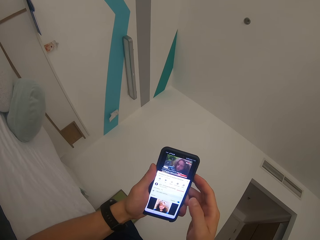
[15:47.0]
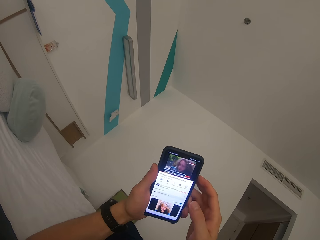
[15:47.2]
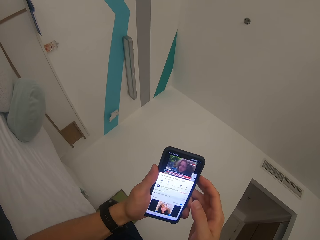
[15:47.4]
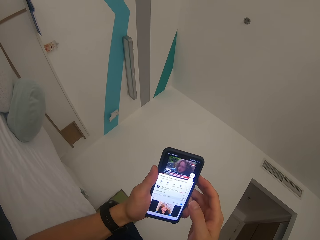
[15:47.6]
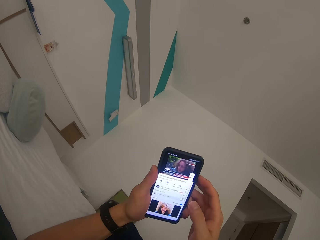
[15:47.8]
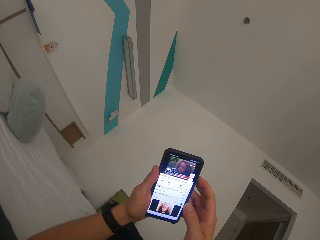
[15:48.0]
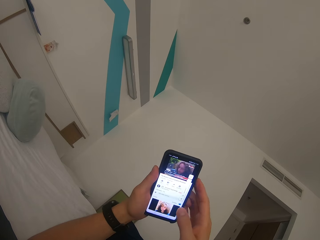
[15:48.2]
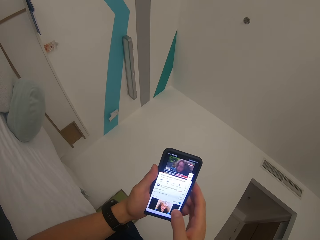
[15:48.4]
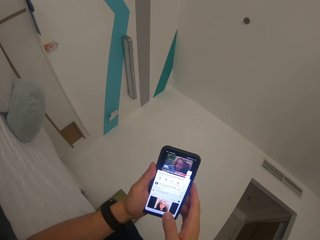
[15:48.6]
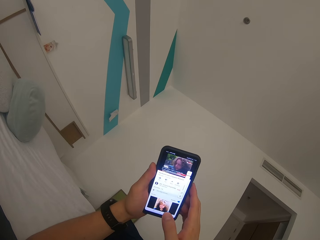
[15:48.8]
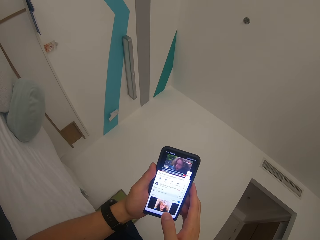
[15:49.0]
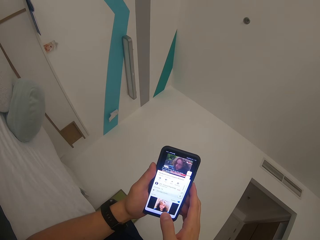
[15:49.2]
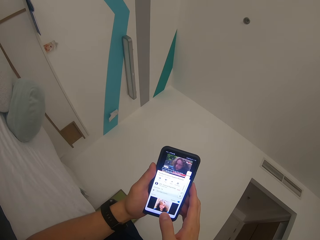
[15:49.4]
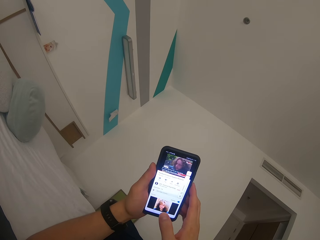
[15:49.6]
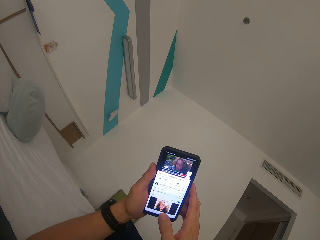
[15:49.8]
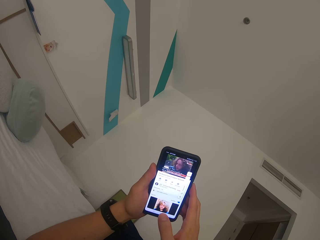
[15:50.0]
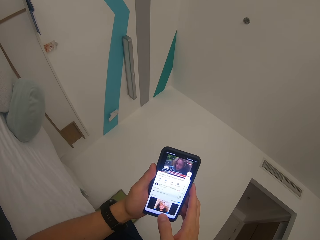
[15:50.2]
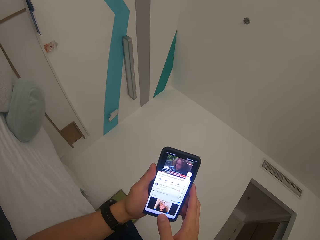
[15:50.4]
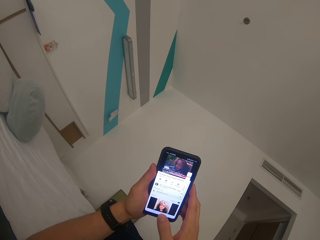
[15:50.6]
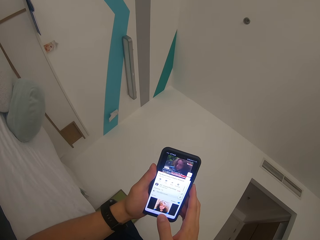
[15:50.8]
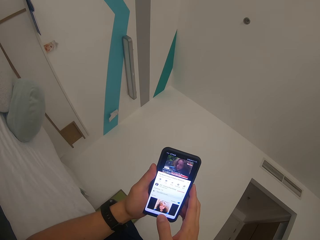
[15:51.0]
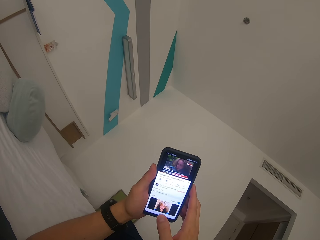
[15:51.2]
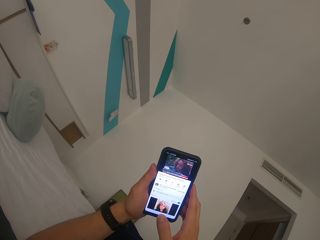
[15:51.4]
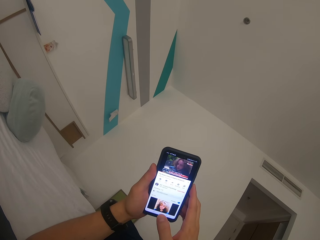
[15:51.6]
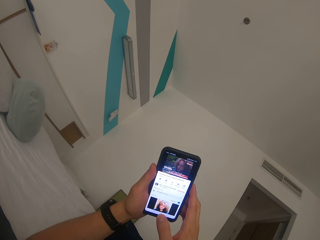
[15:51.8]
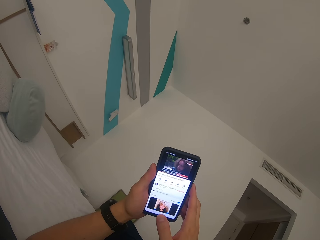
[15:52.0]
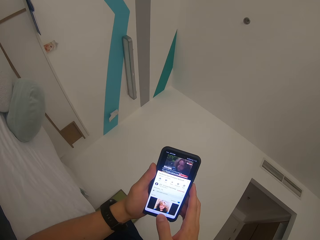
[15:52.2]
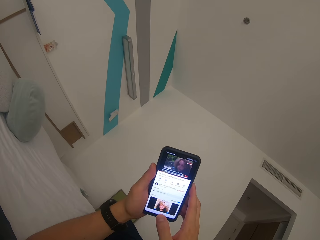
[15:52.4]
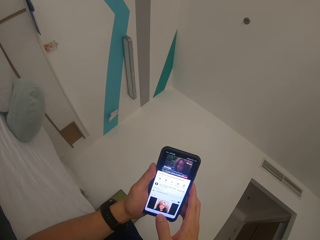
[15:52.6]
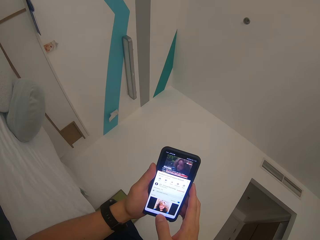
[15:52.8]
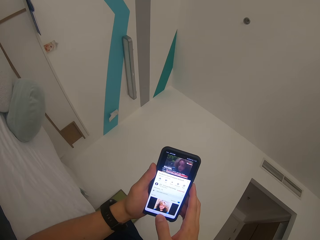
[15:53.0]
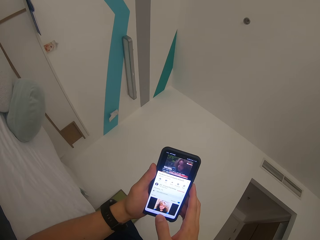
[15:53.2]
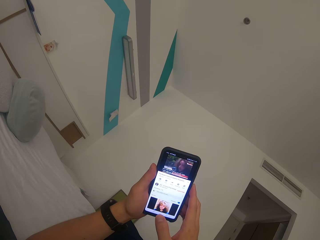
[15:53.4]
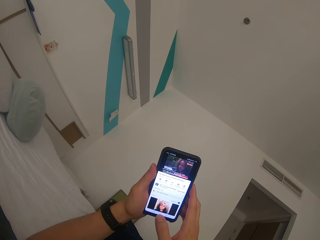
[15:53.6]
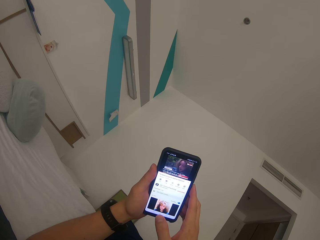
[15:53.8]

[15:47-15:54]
The camera wearer adjusts the volume on the mobile phone.

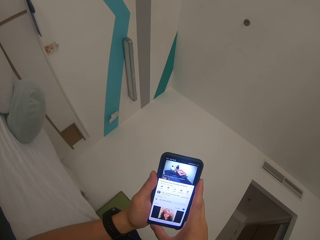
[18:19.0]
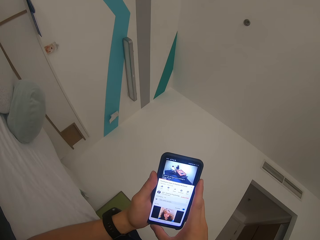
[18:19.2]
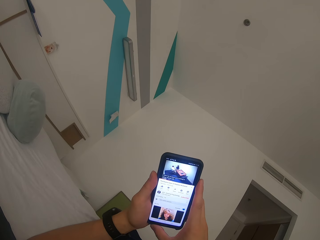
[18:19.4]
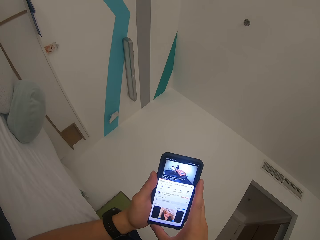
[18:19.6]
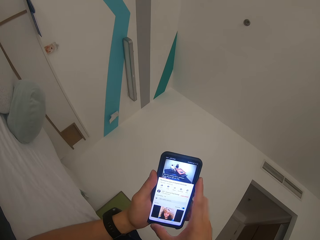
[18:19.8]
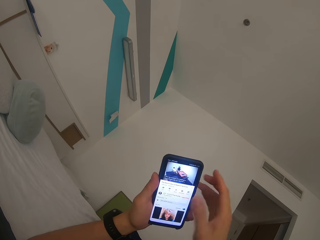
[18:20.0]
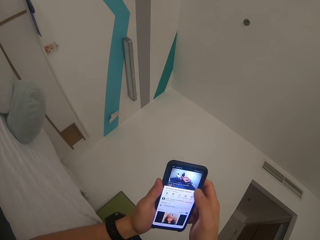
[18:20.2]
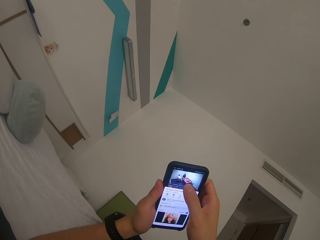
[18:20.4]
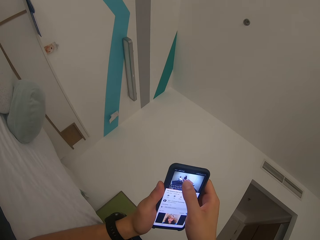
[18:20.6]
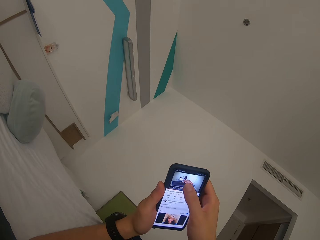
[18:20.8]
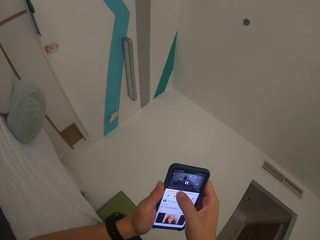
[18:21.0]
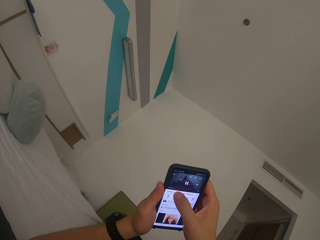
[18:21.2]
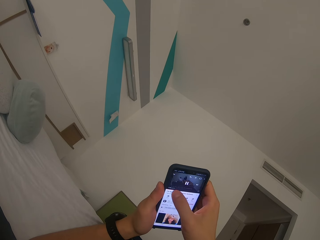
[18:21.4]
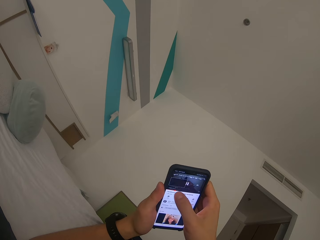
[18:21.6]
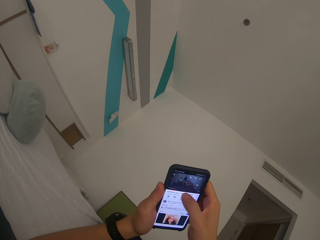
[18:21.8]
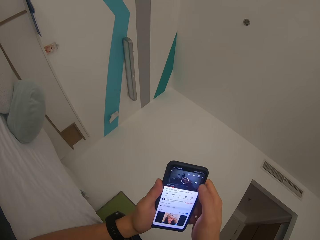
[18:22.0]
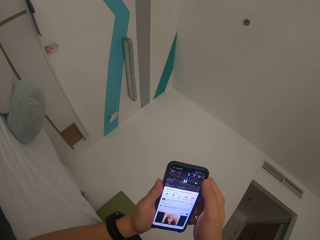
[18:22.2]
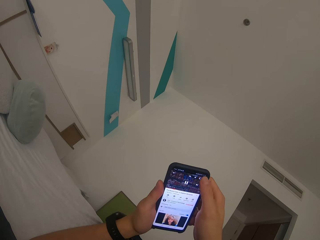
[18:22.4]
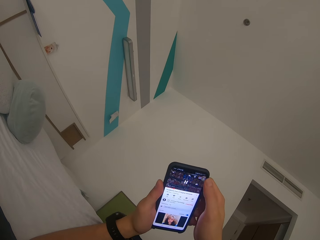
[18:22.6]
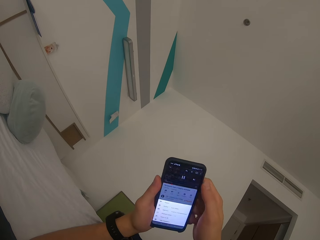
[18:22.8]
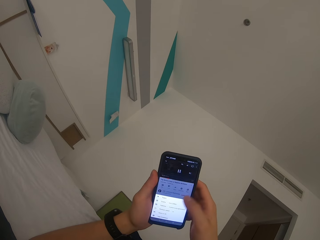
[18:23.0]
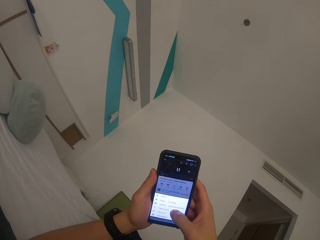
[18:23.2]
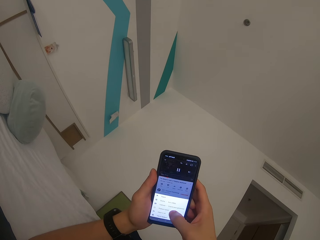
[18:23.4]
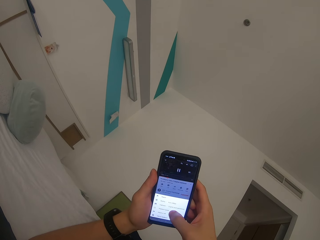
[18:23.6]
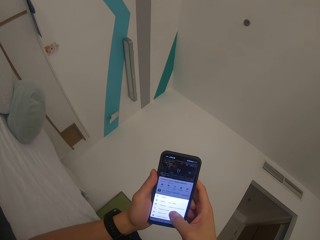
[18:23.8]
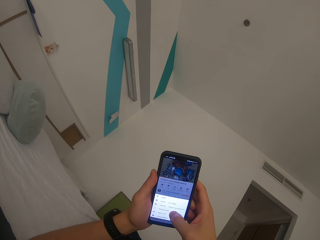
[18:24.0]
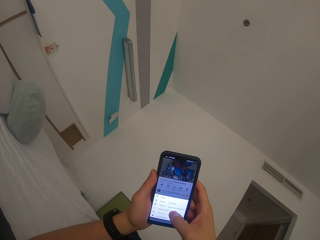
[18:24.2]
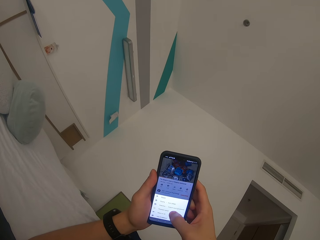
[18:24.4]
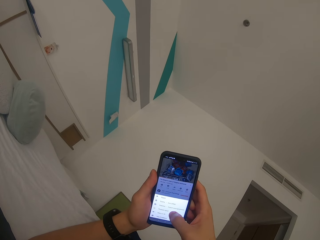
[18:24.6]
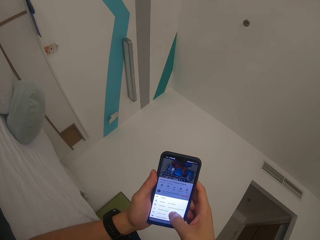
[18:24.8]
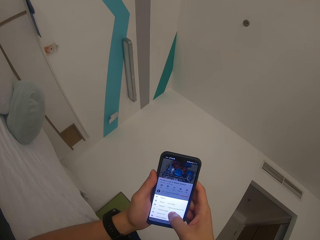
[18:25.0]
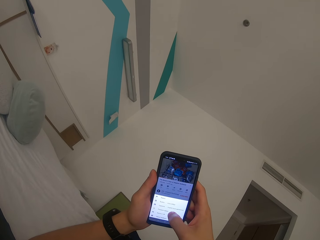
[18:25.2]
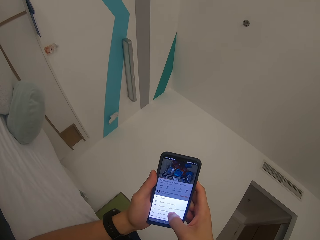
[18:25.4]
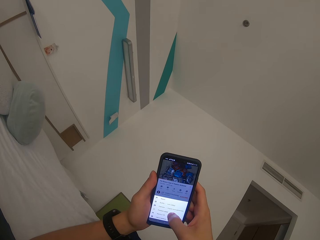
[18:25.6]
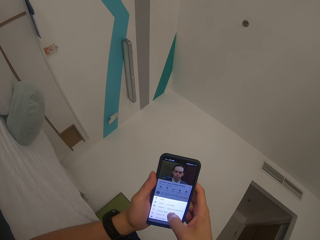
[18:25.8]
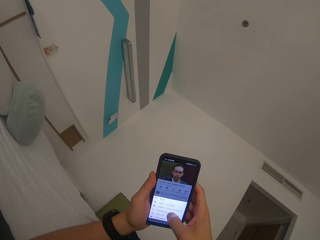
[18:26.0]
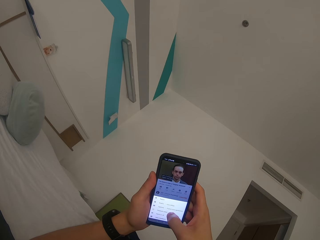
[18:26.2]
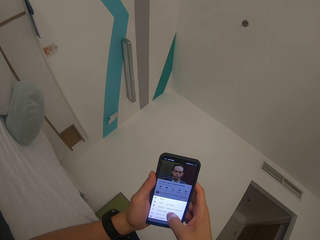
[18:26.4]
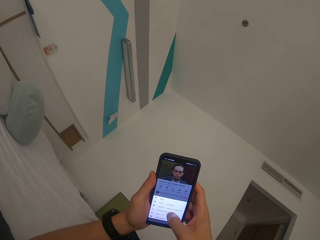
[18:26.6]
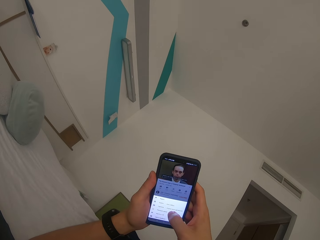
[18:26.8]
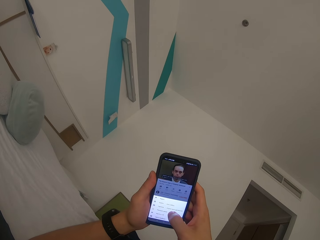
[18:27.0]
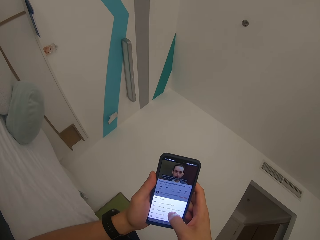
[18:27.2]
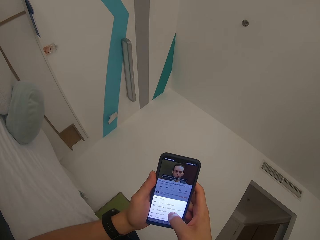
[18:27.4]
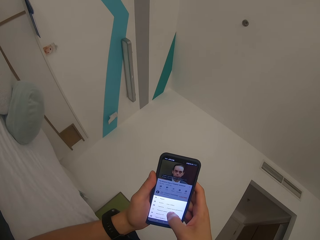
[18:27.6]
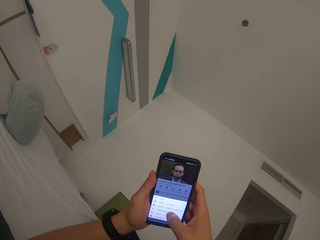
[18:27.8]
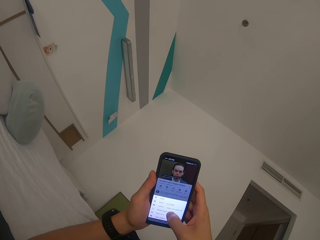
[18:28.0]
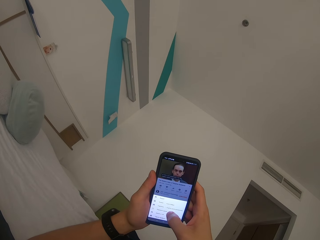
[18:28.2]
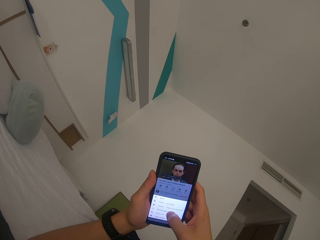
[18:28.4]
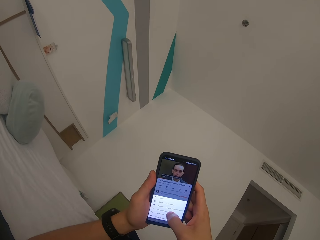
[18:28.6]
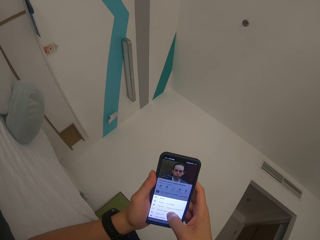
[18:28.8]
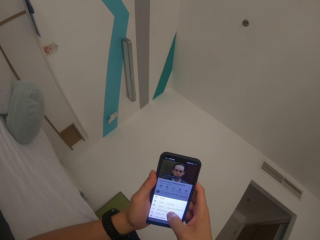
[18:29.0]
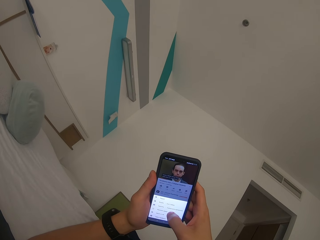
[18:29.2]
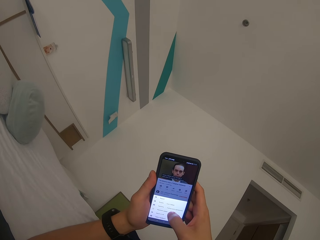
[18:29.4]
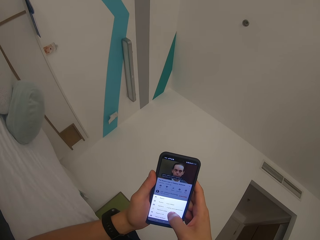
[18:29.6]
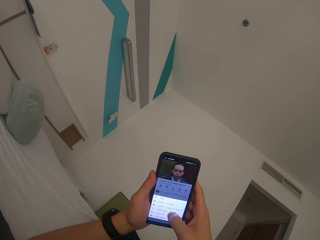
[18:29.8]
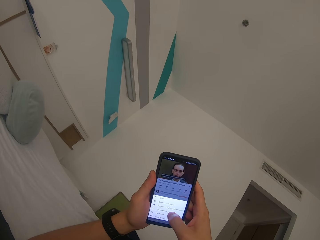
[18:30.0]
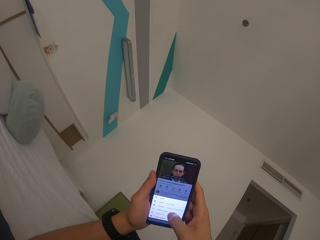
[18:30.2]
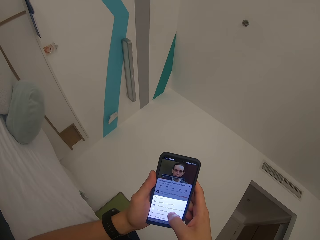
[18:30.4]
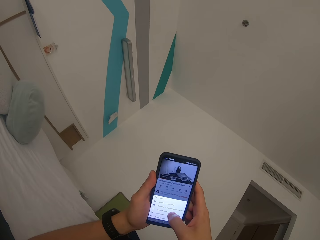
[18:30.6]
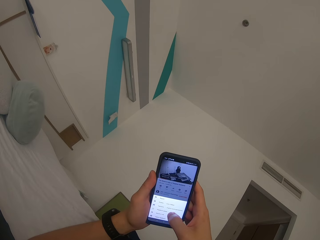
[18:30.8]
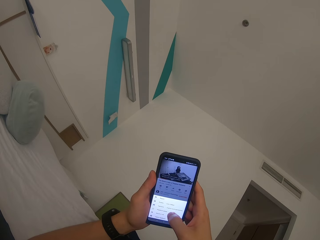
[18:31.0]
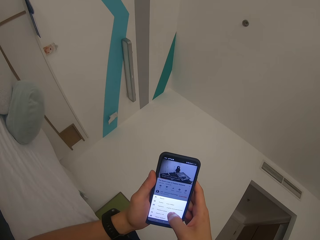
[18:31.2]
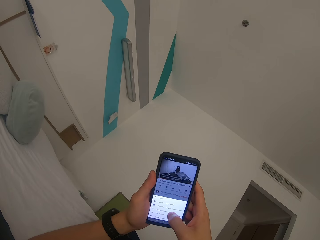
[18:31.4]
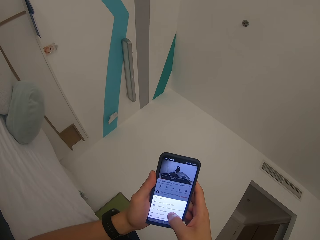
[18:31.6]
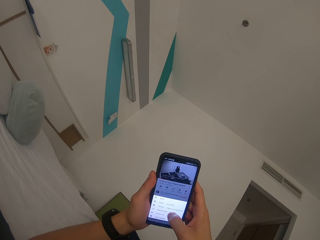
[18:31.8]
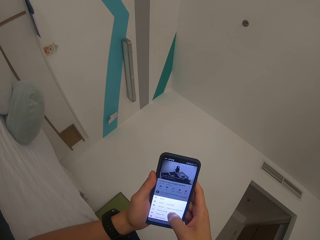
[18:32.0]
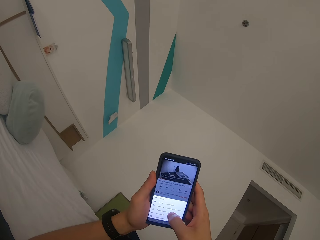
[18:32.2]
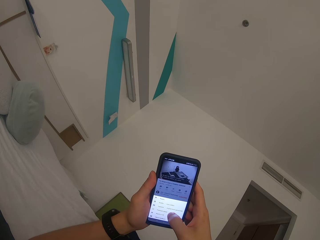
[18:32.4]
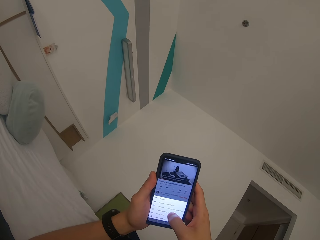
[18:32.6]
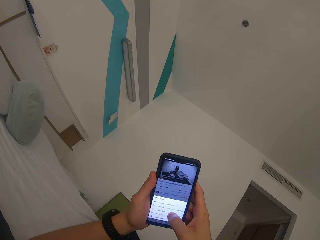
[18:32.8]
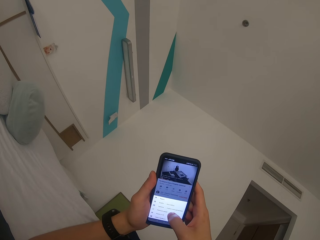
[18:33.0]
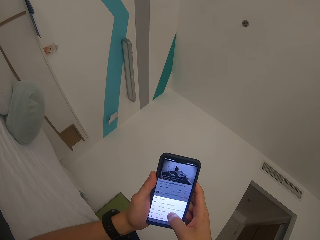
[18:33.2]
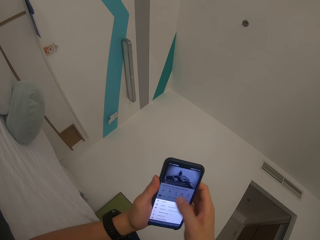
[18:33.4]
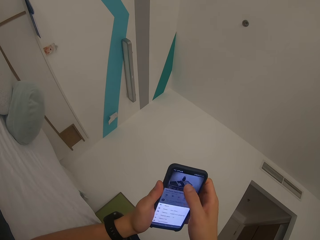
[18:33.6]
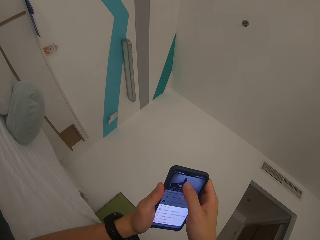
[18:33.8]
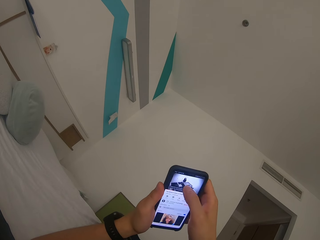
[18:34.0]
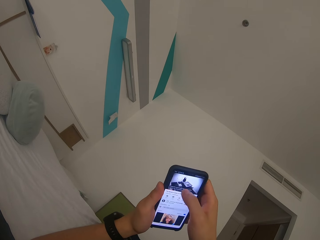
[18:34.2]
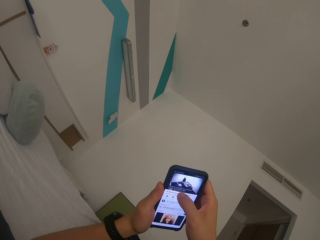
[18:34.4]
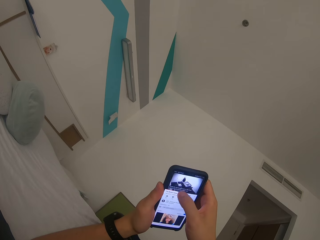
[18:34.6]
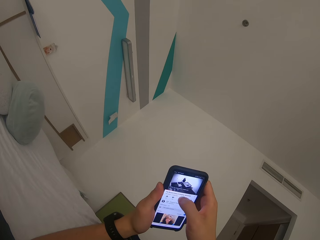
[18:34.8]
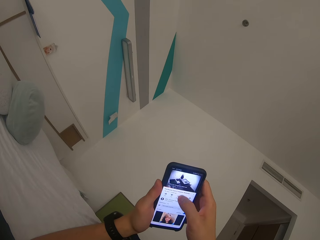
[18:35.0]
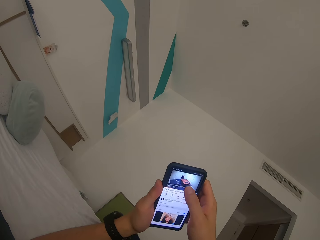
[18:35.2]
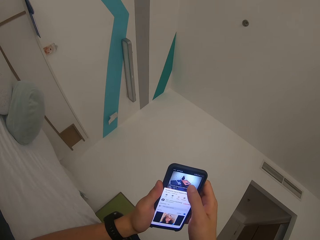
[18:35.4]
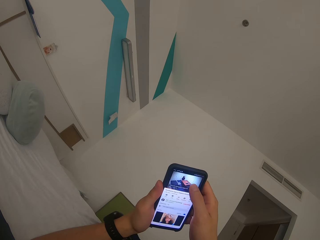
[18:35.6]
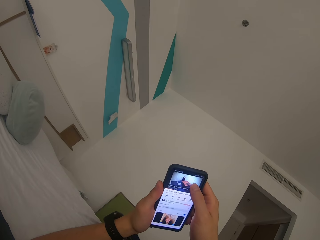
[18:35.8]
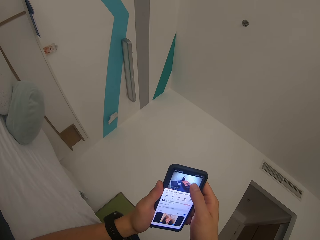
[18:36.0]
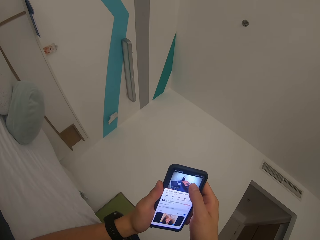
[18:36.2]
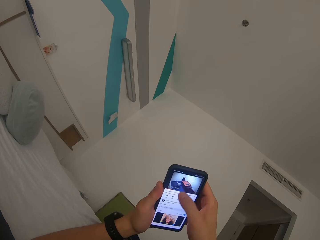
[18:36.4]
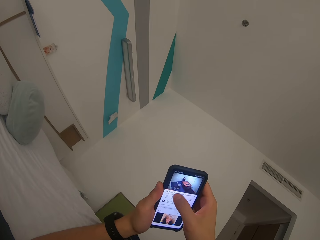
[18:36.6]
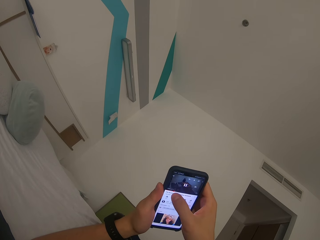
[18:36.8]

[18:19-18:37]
The camera wearer operates the phone. They scroll on the mobile phone. They watch a movie. They operate the phone.
